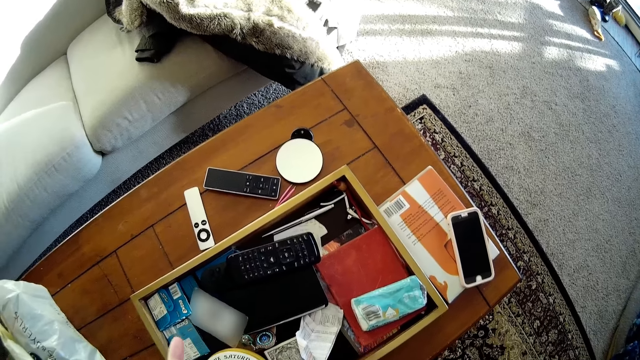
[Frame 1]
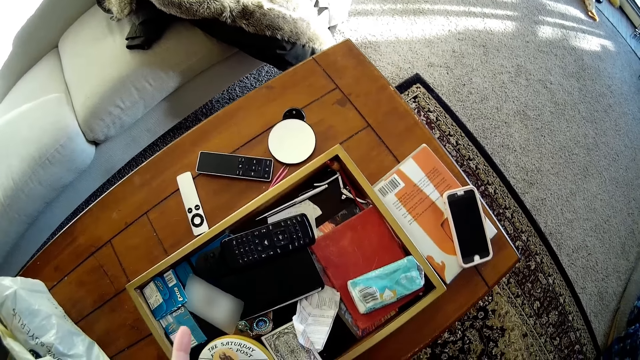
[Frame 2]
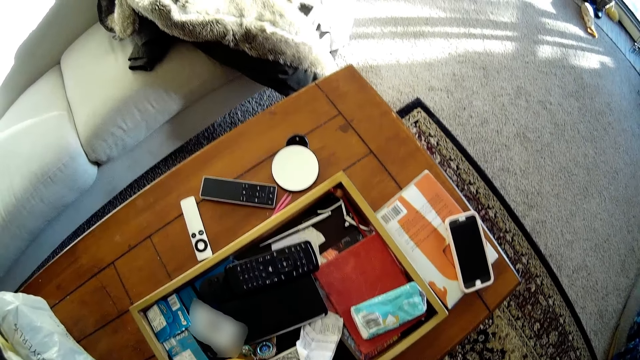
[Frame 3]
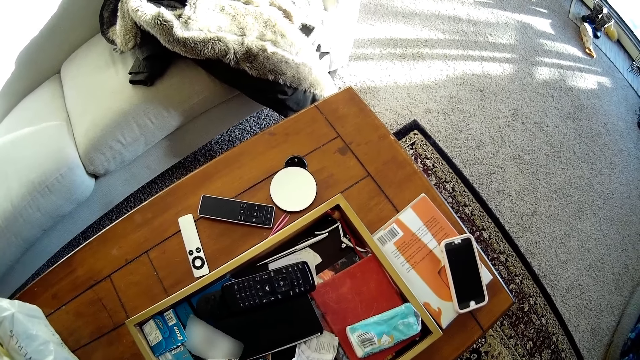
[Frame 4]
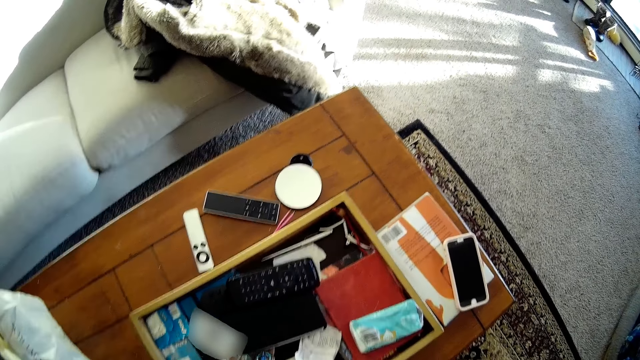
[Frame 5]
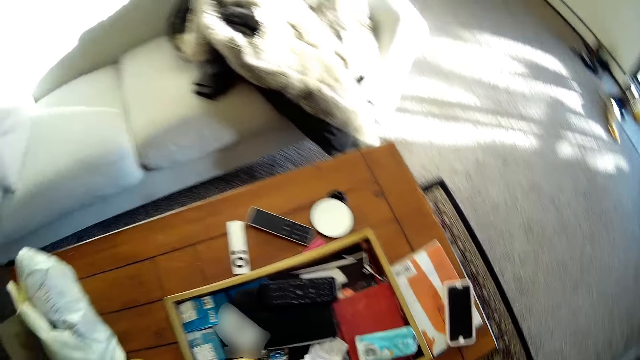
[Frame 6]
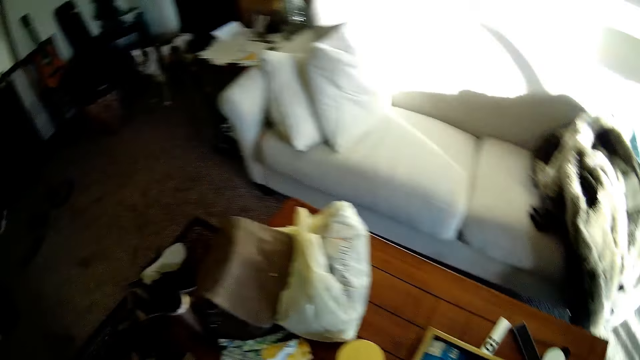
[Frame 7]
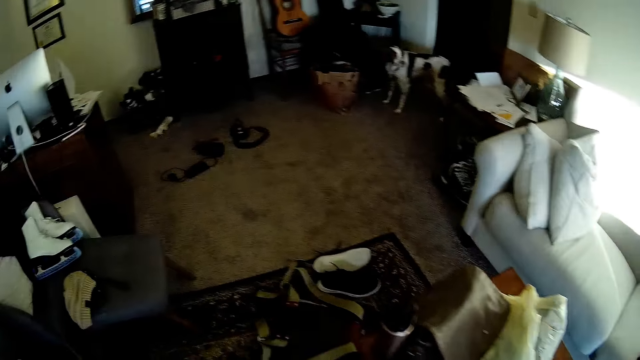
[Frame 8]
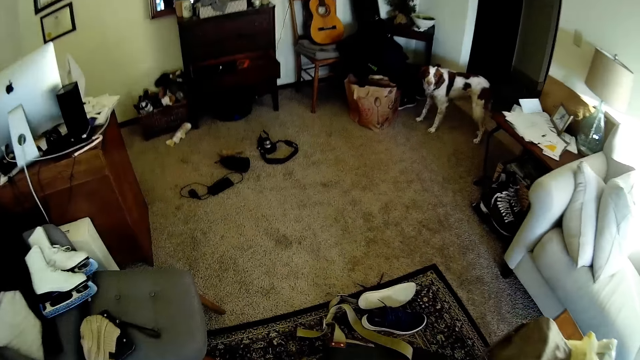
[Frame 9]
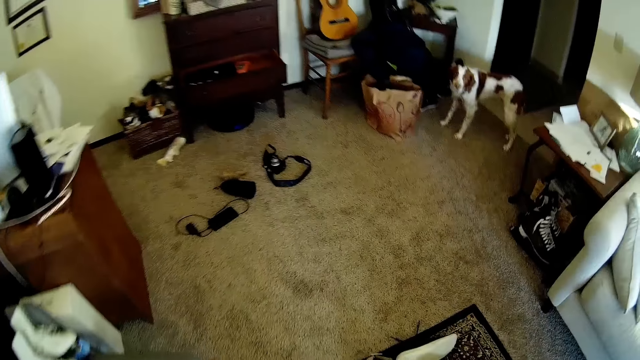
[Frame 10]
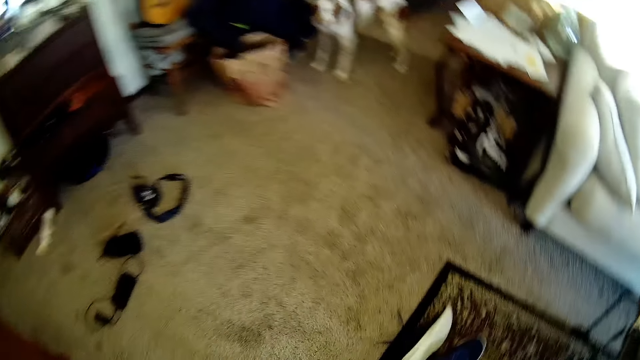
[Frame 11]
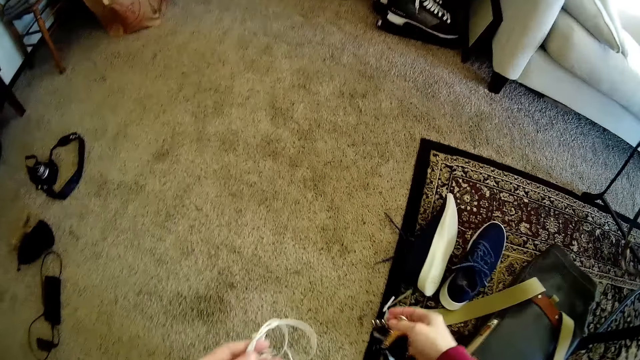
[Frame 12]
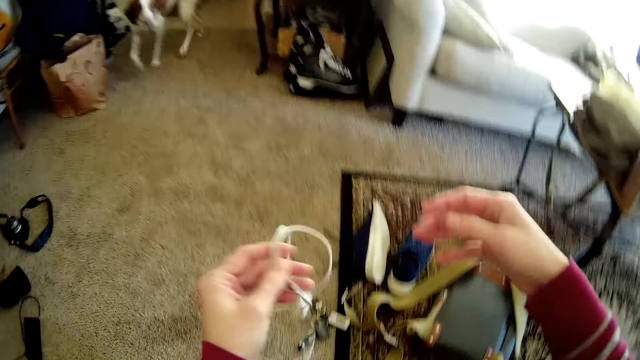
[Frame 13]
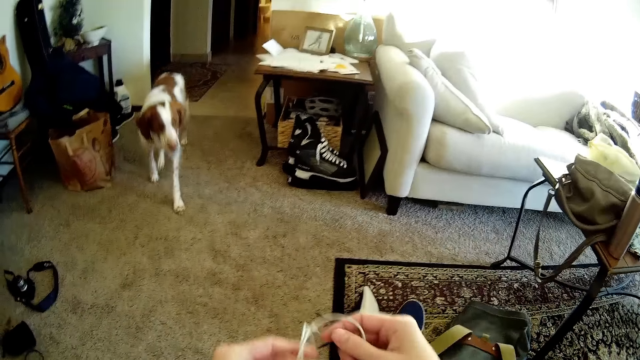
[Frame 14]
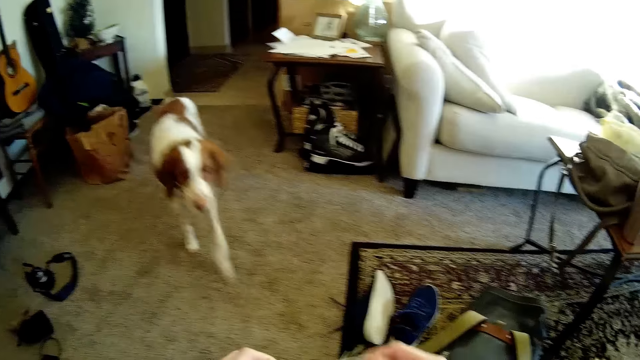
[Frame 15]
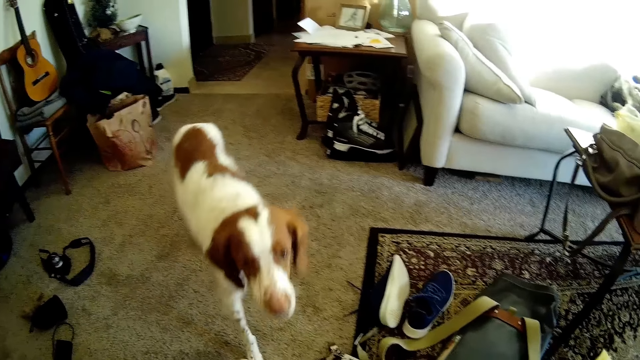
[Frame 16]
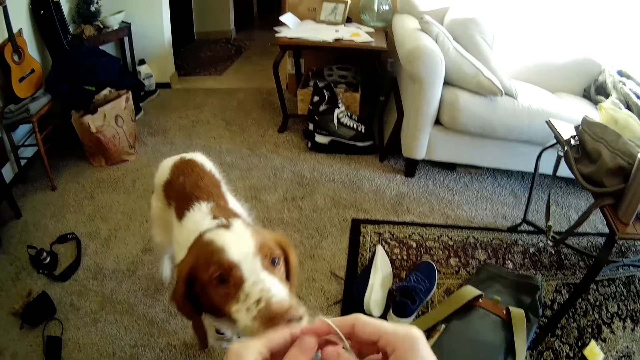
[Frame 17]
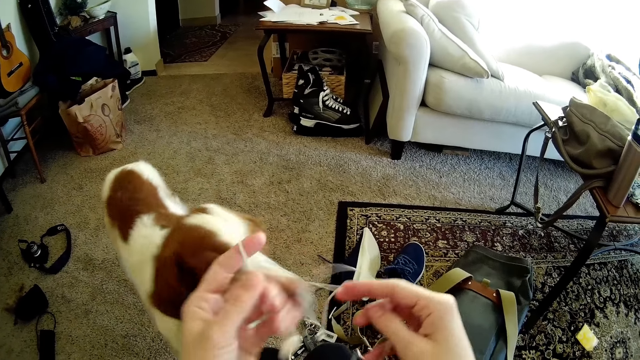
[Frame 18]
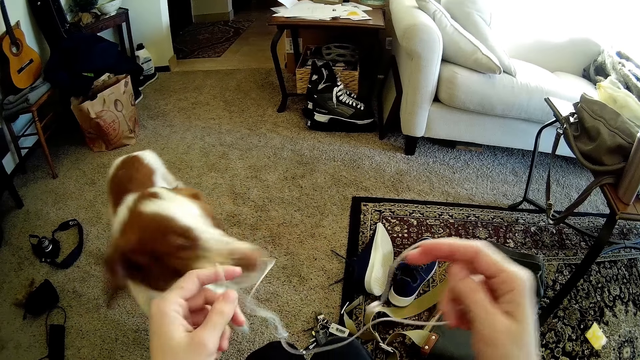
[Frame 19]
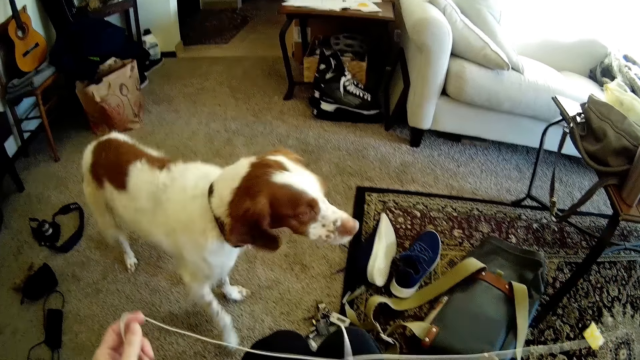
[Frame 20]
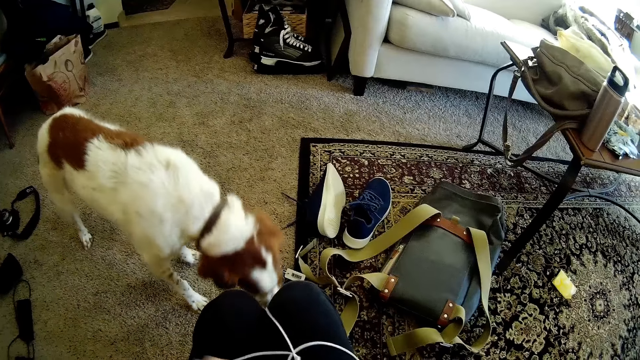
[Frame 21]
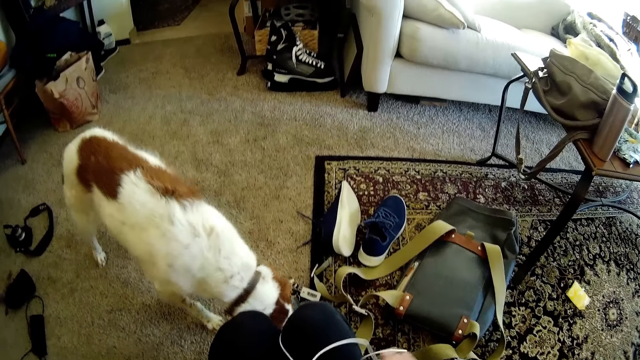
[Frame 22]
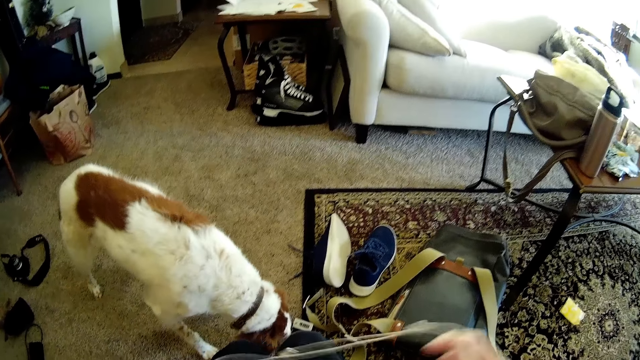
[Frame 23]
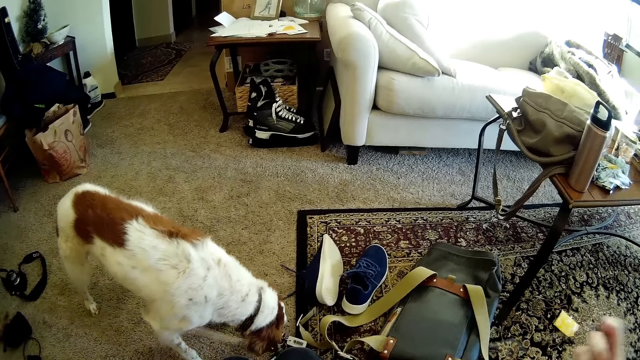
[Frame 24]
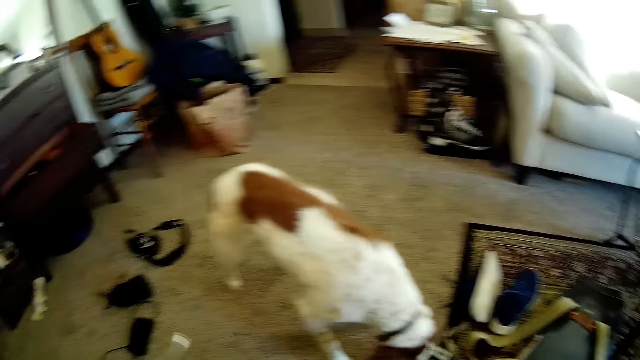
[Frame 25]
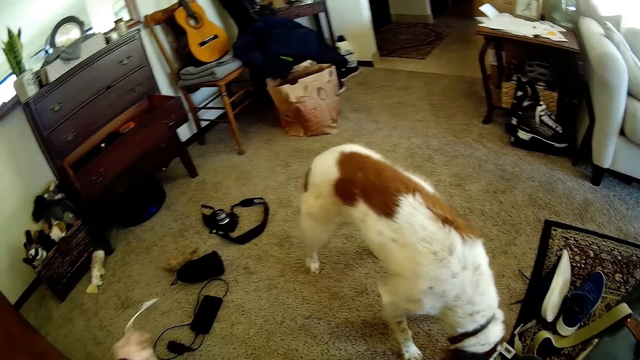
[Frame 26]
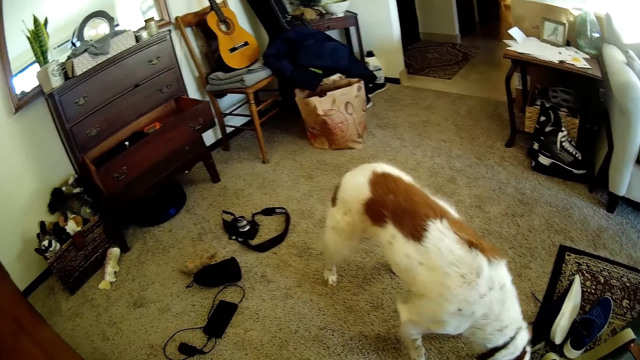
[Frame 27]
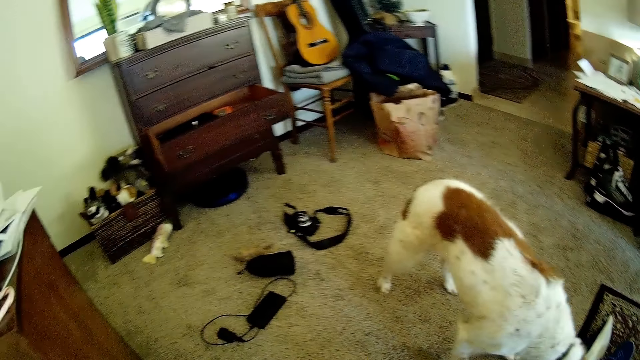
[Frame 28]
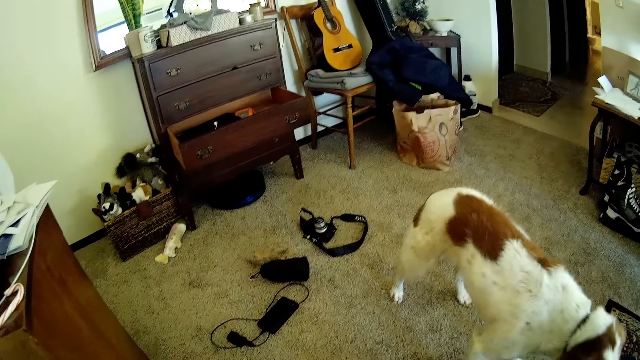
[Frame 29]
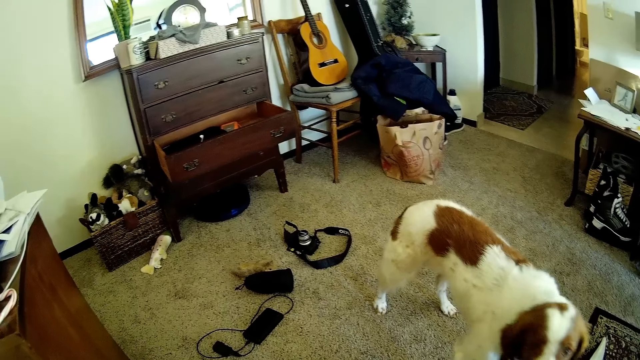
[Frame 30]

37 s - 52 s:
The camera wearer turns around the table, walks towards the sofa and sits on the sofa. They hold the earbud or earpiece with both hands. They untangle the earpiece with both hands. They place the earbuds on the thigh. They stretch the earbuds with both hands.

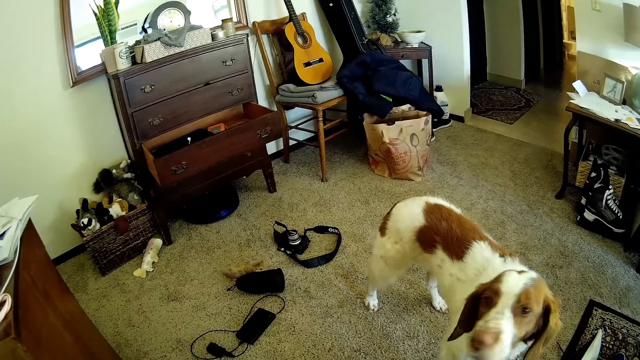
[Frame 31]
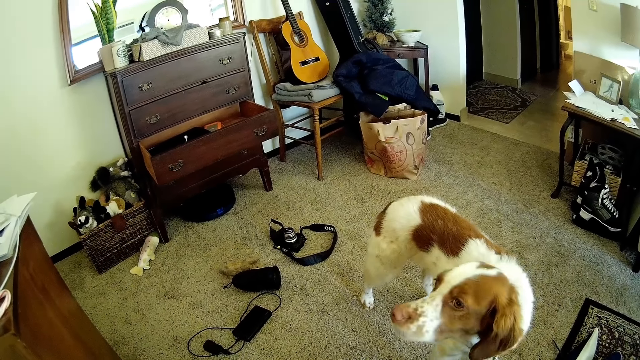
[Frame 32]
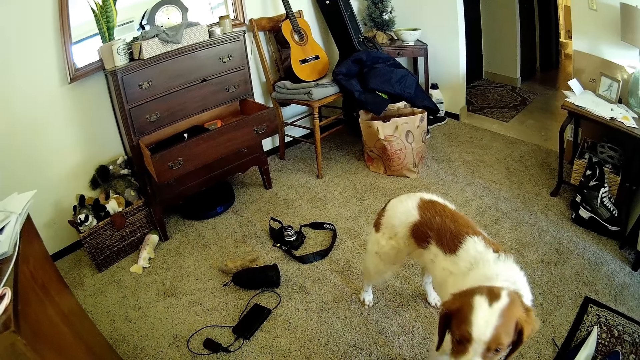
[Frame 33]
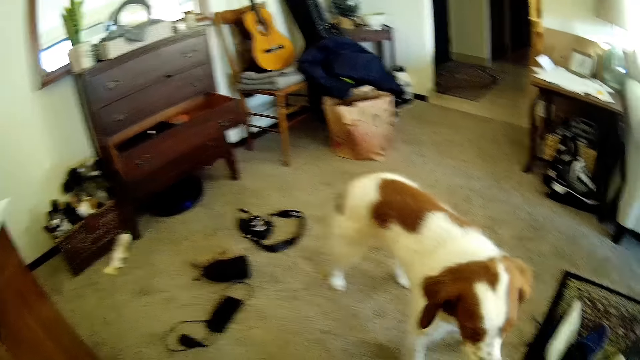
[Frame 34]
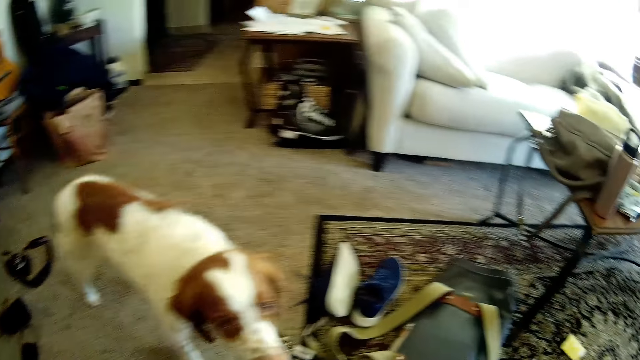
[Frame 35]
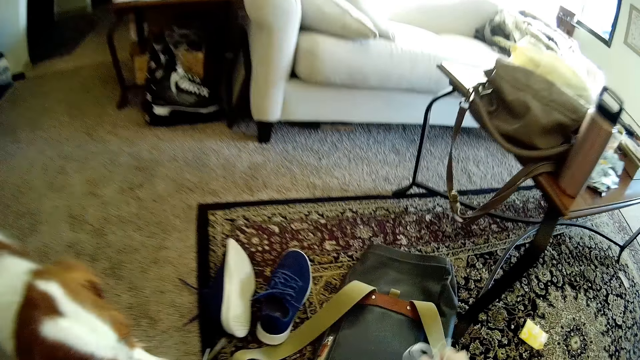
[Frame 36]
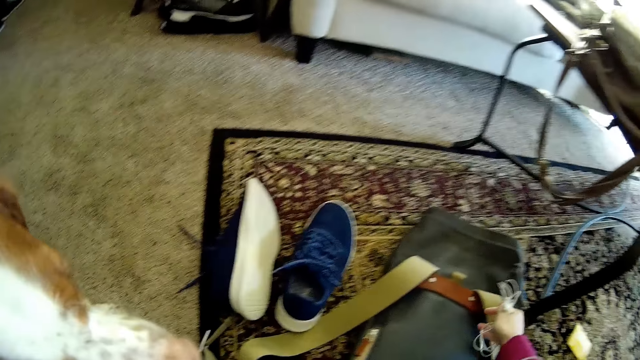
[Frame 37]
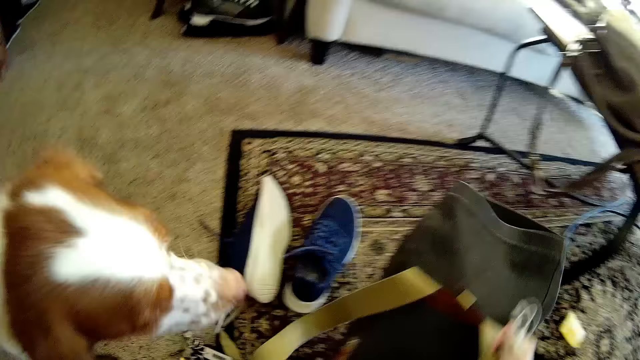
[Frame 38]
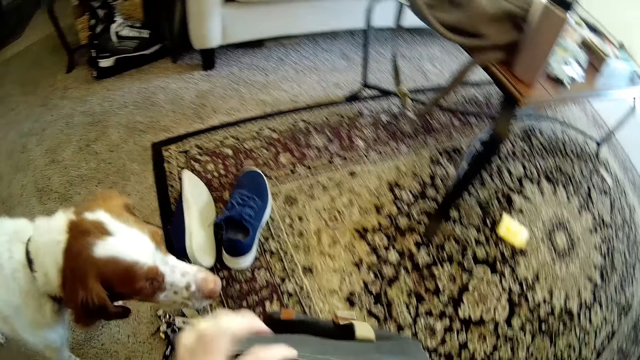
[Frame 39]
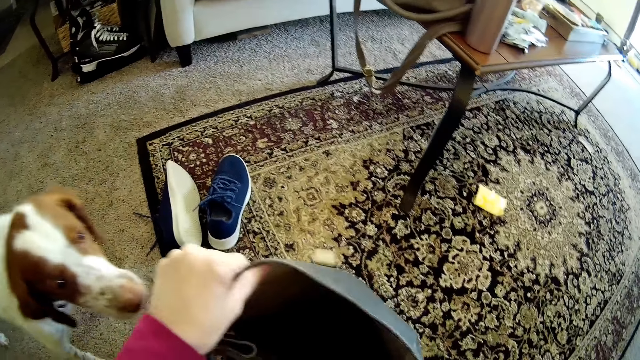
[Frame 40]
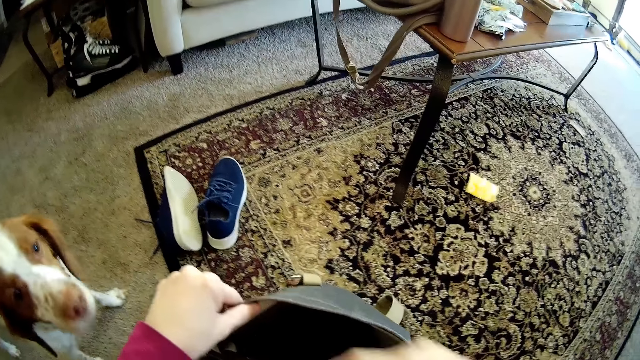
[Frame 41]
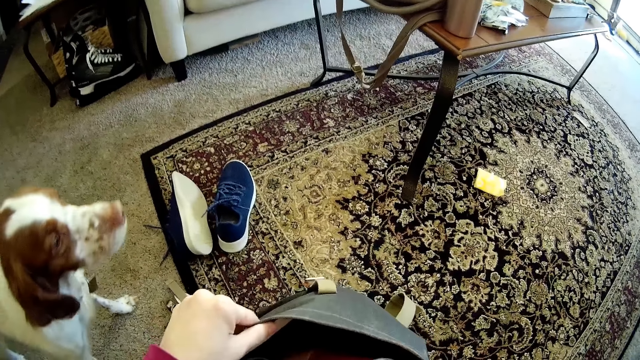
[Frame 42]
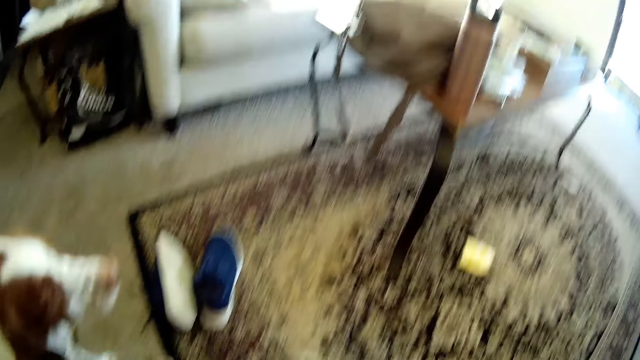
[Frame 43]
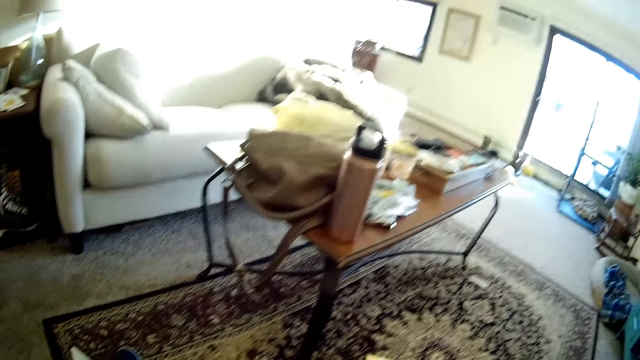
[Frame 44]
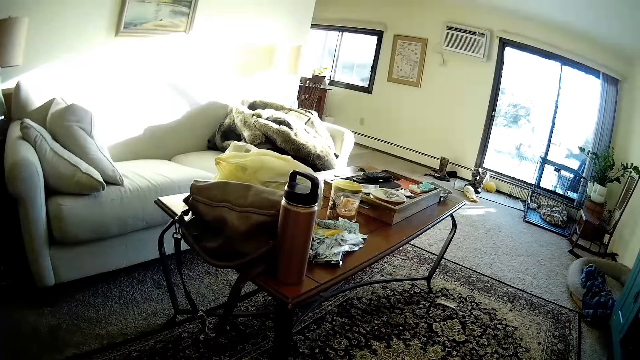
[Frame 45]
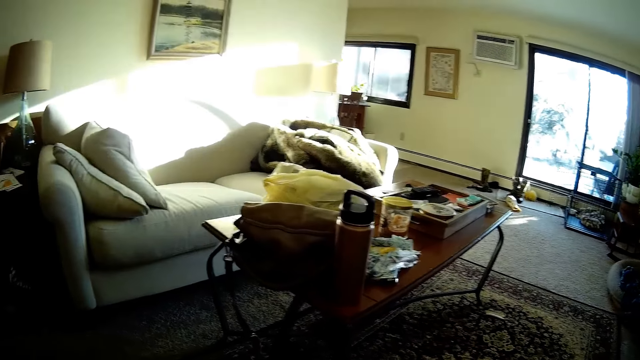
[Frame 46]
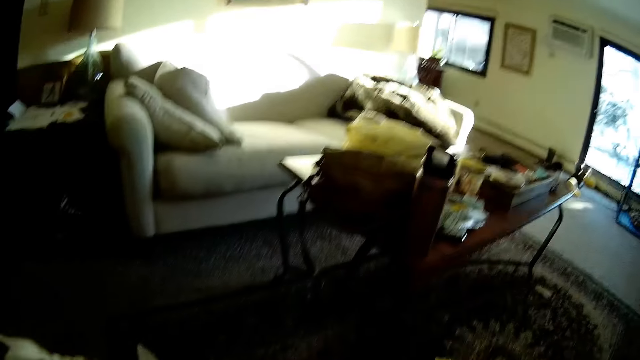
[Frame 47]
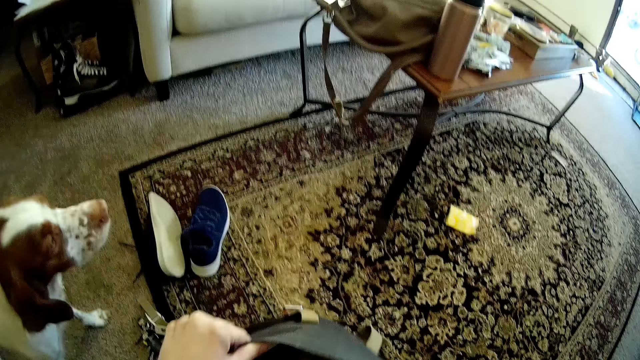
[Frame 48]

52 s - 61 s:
The camera wearer picks a bag or backpack bag on the floor with her right hand. She holds the backpack bag with both hands. She dips her right hand into the bag. She searches in the backpack bag with her right hand. She looks around the room.
